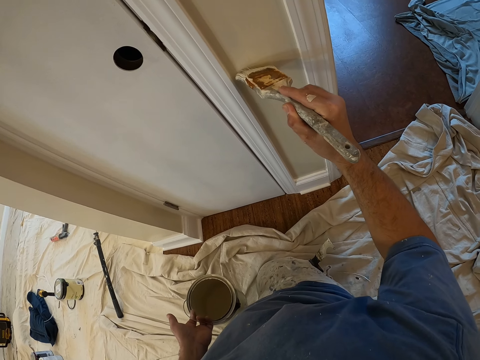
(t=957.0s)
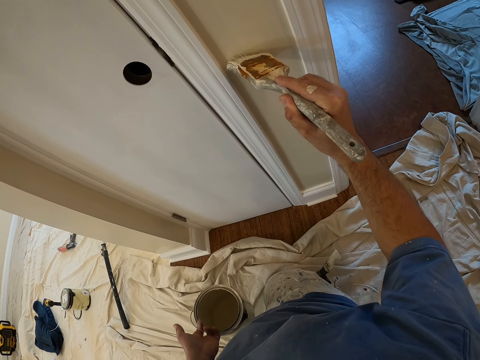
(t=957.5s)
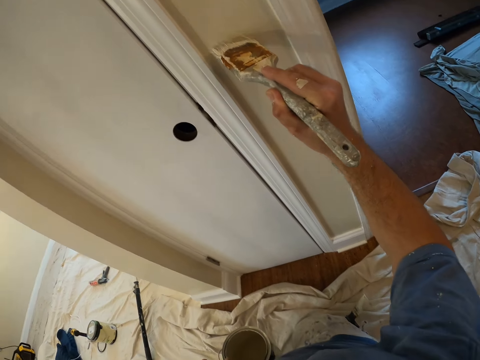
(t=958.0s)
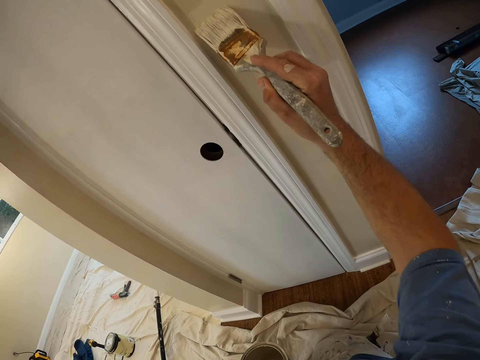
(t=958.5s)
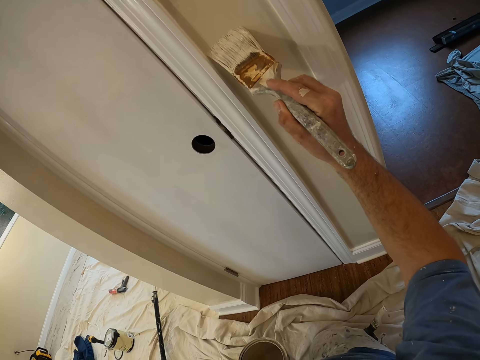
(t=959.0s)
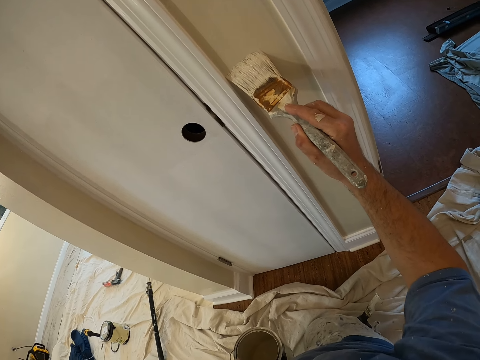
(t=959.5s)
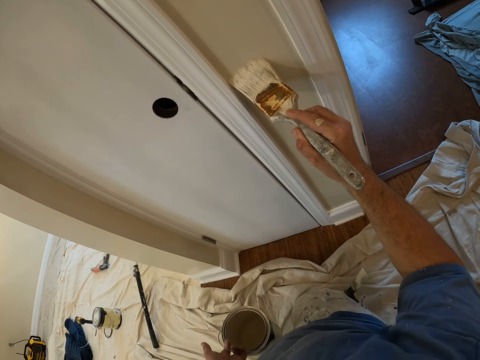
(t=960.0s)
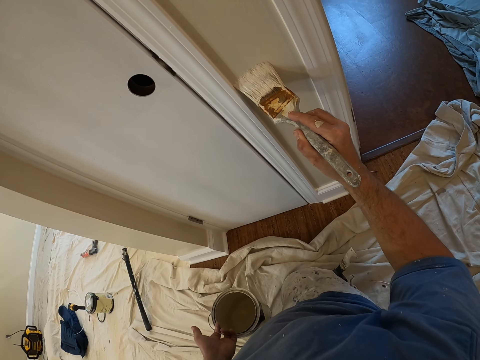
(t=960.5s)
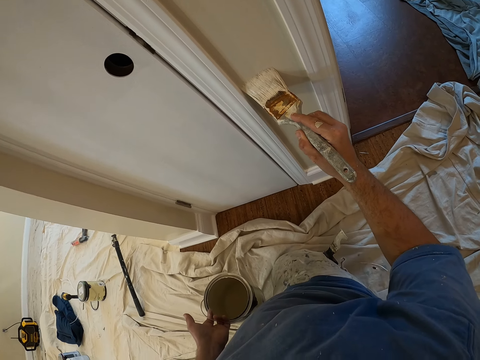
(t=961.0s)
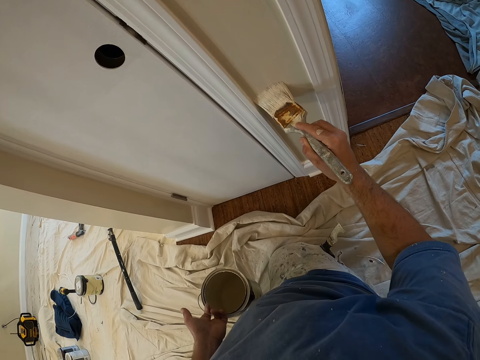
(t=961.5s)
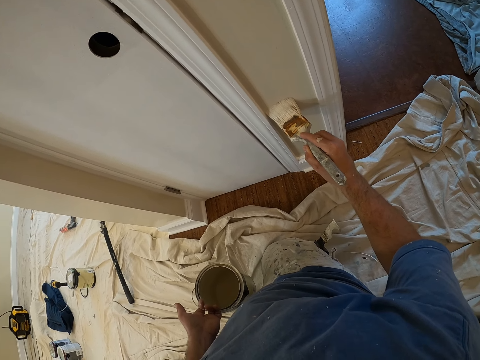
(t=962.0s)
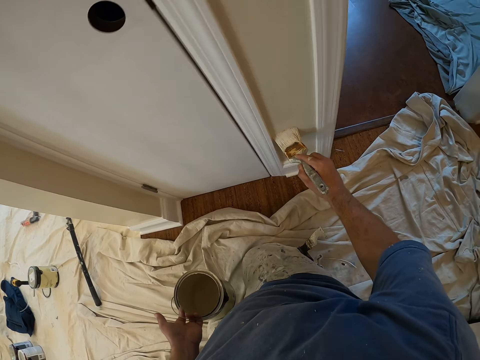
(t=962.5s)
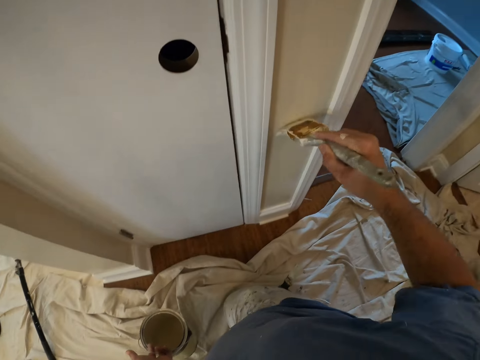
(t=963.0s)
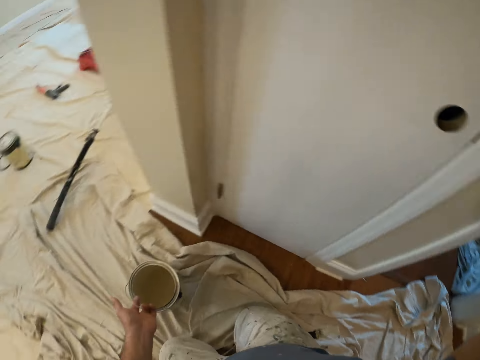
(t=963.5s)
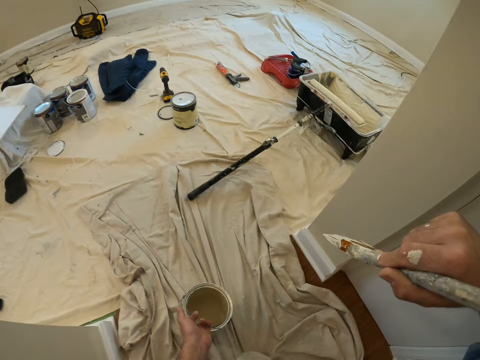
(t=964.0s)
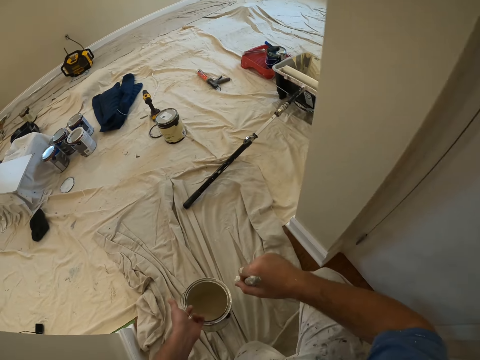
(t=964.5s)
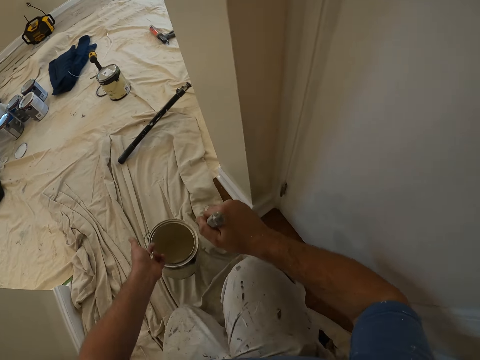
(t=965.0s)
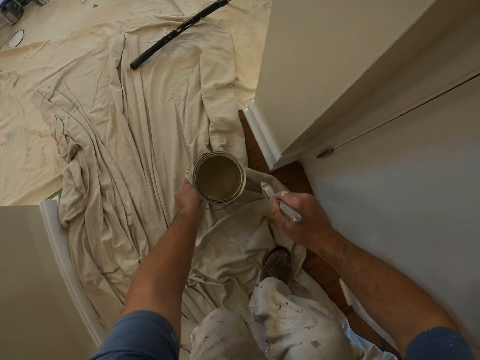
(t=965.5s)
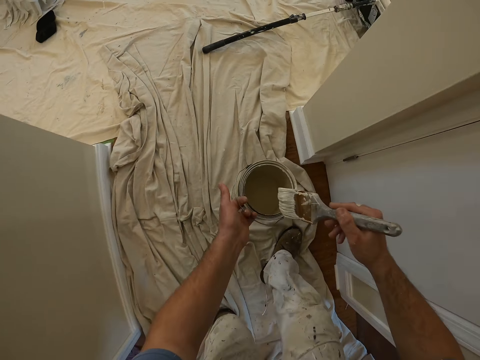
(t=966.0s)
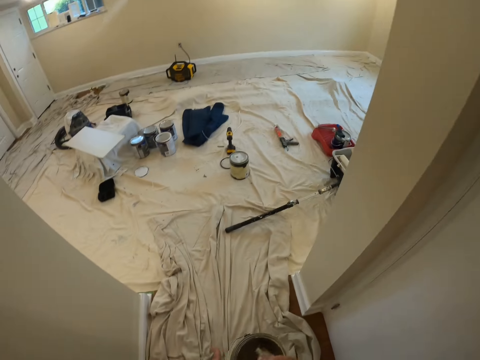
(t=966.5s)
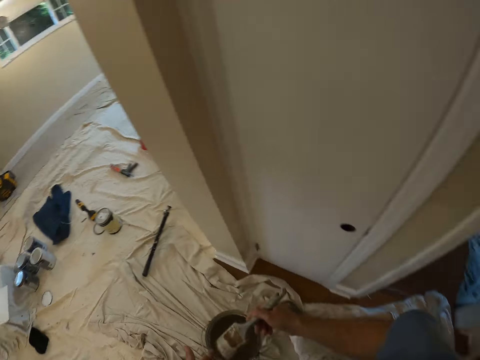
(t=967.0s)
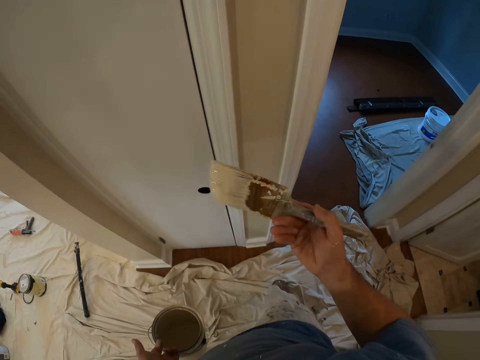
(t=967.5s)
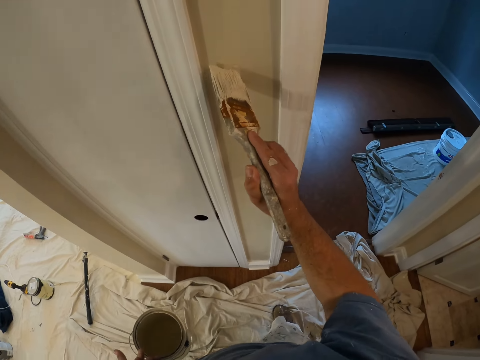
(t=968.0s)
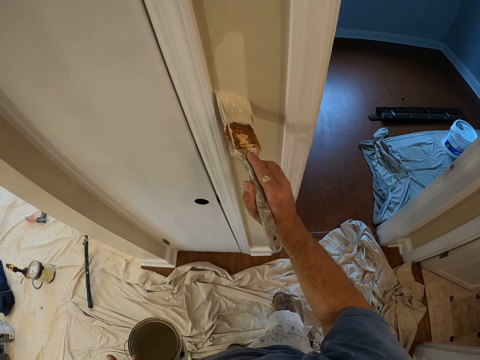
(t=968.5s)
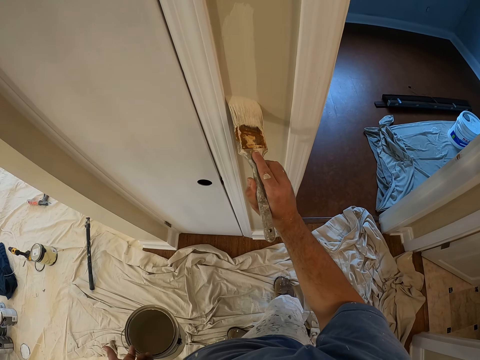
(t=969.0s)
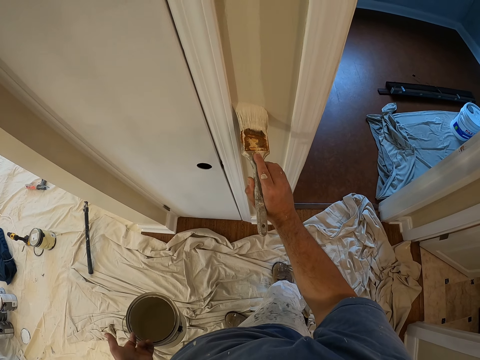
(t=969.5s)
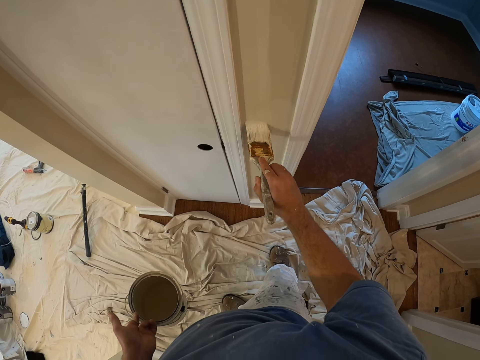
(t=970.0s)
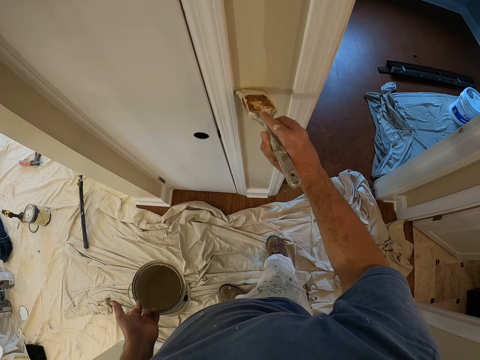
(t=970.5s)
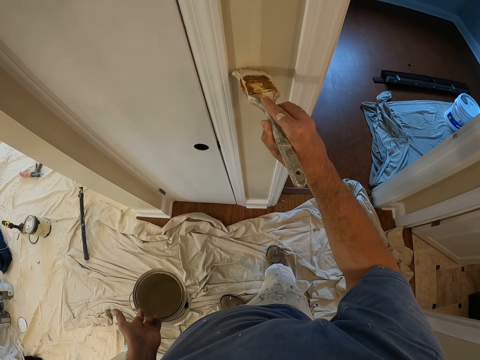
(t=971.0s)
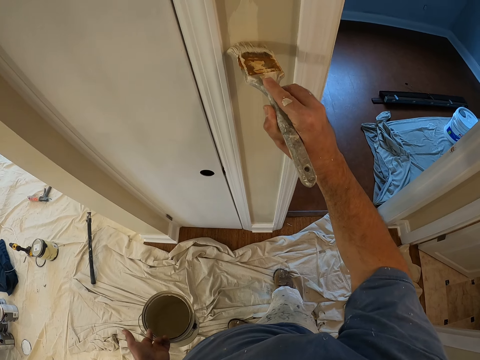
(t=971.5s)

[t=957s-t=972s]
The camera wearer drops the bucket of paint. He stands on his feet. He carries the bucket of paint. He dips the paint brush into the bucket of paint. He continues to paint the wall.

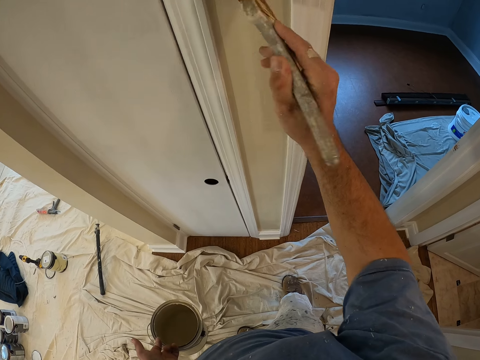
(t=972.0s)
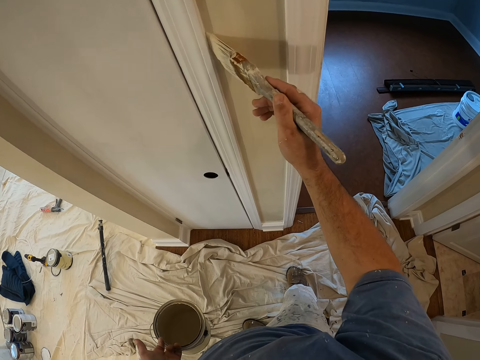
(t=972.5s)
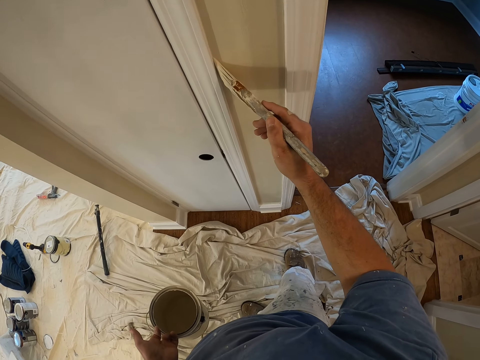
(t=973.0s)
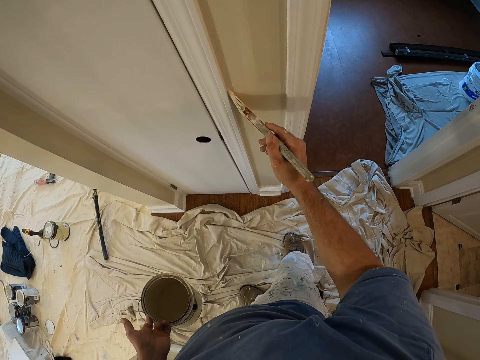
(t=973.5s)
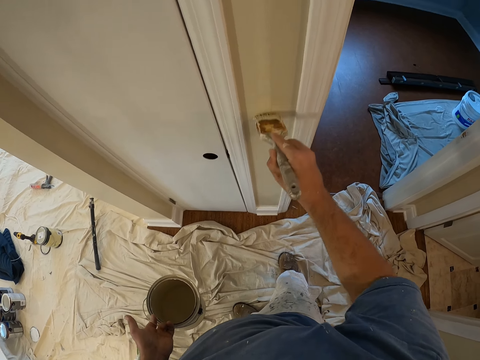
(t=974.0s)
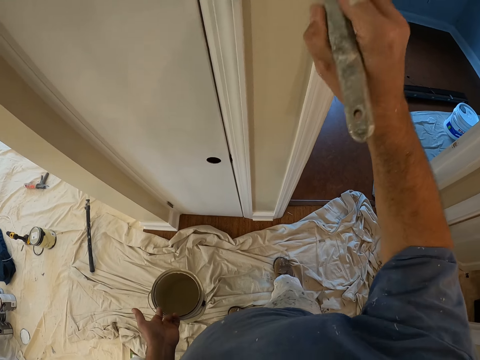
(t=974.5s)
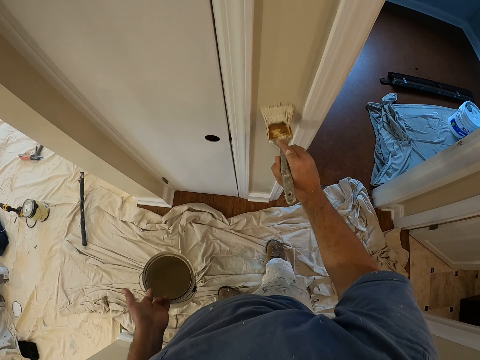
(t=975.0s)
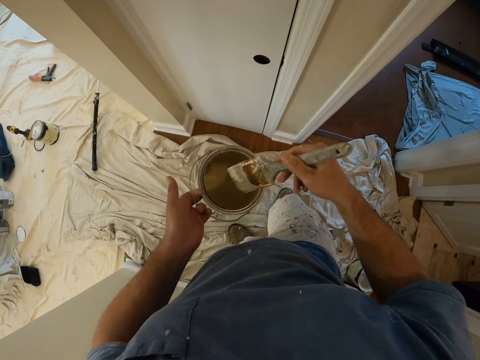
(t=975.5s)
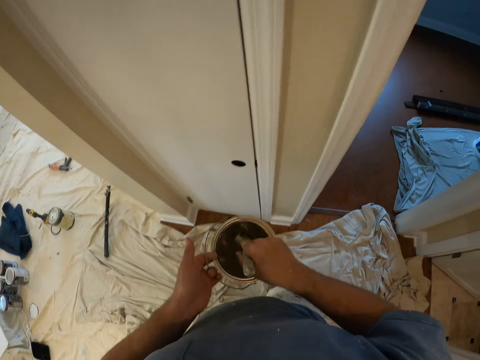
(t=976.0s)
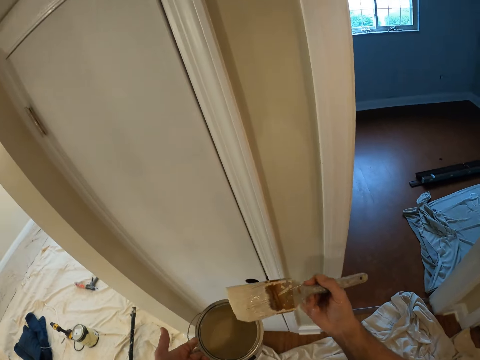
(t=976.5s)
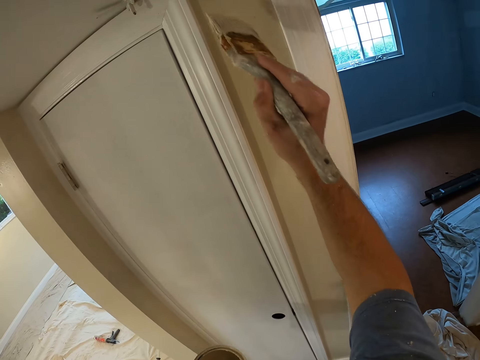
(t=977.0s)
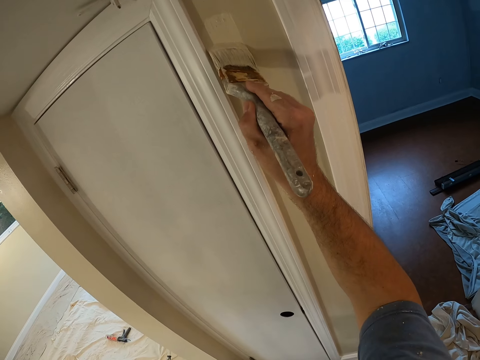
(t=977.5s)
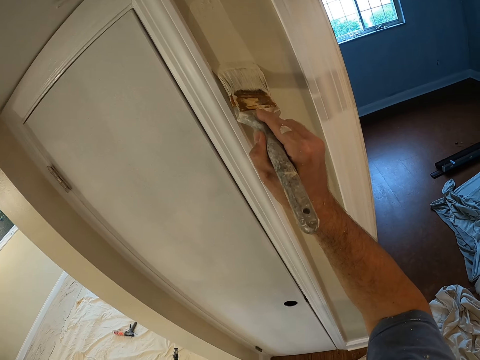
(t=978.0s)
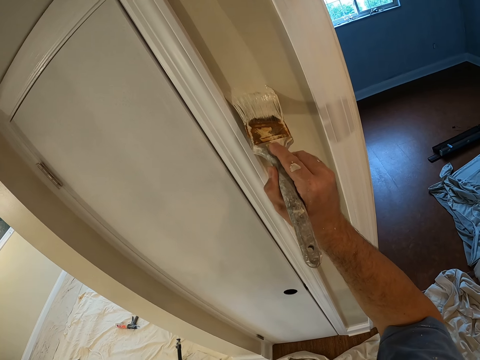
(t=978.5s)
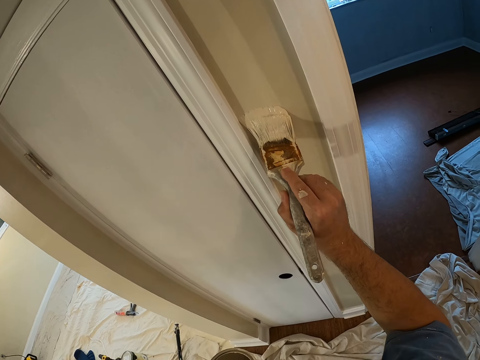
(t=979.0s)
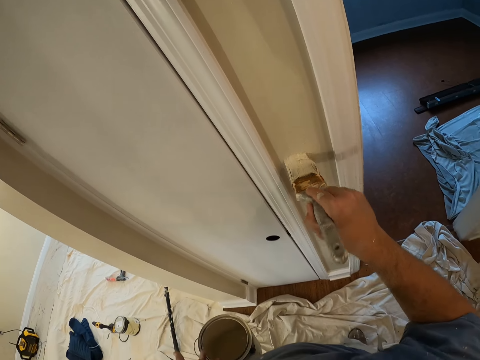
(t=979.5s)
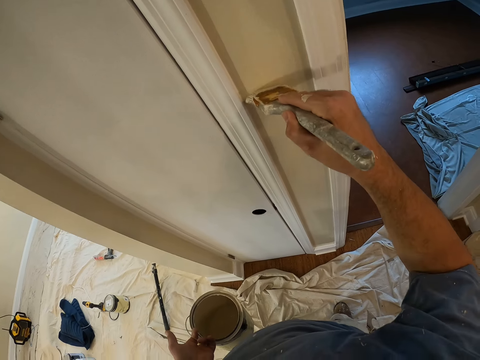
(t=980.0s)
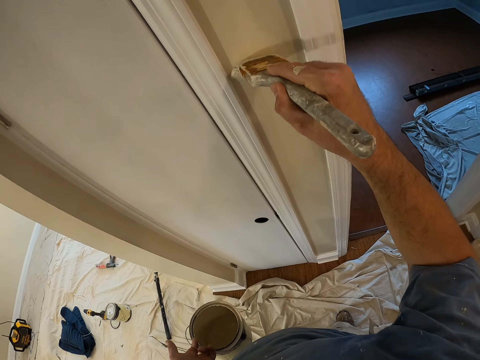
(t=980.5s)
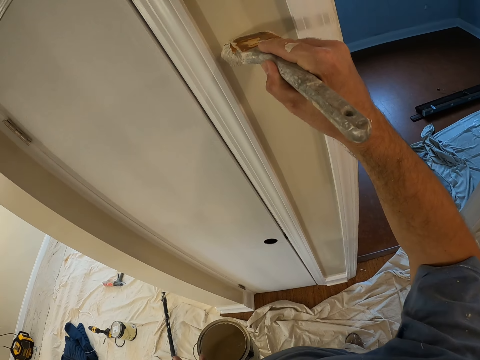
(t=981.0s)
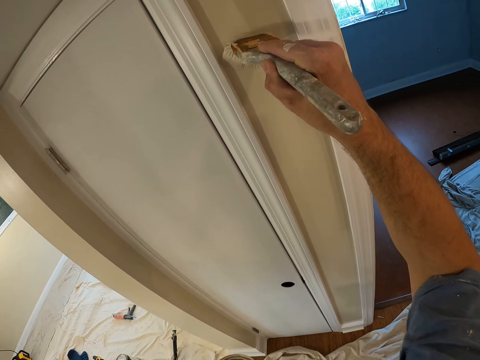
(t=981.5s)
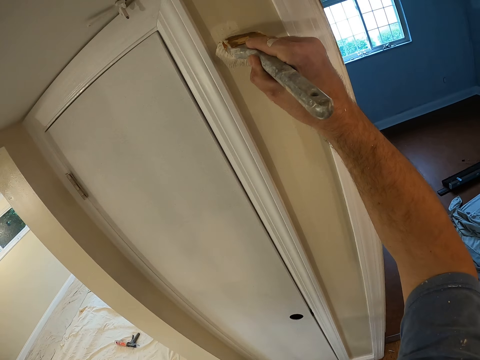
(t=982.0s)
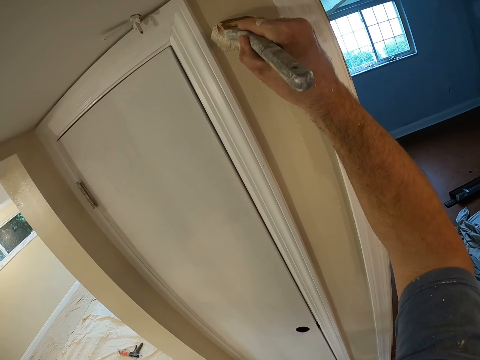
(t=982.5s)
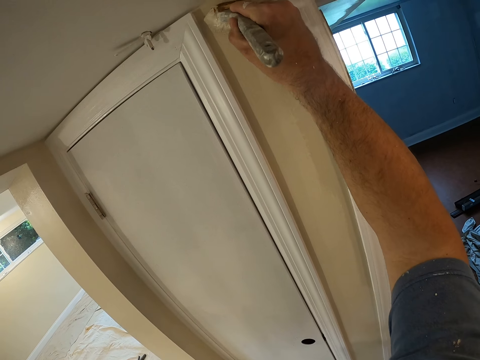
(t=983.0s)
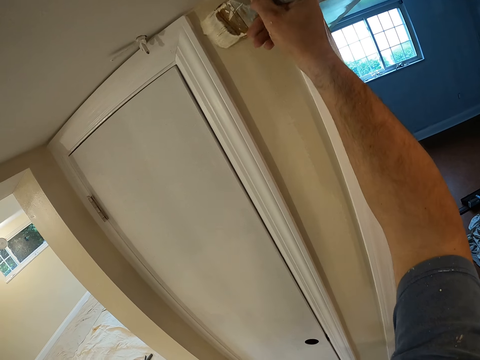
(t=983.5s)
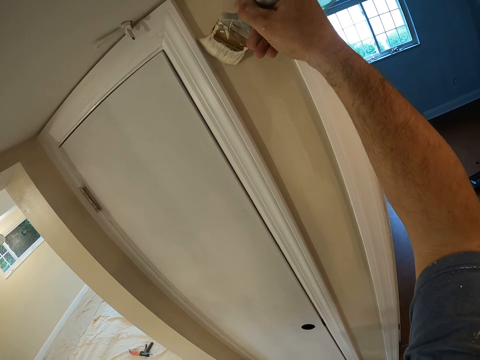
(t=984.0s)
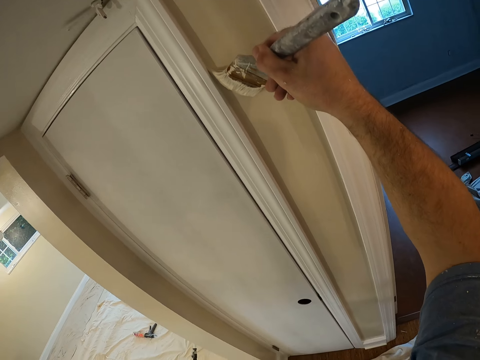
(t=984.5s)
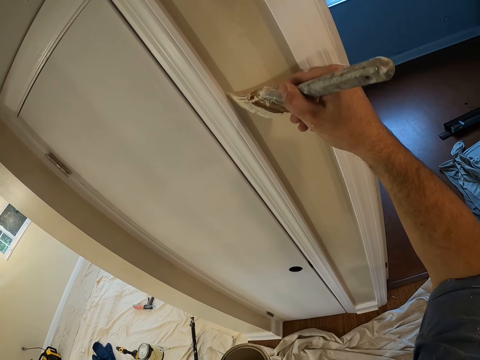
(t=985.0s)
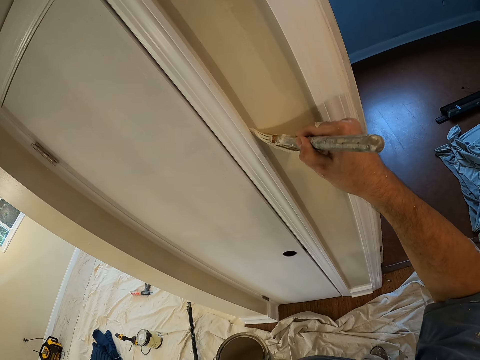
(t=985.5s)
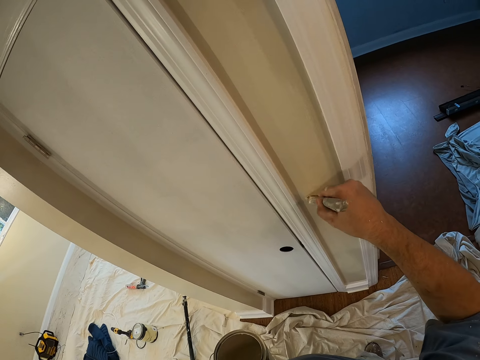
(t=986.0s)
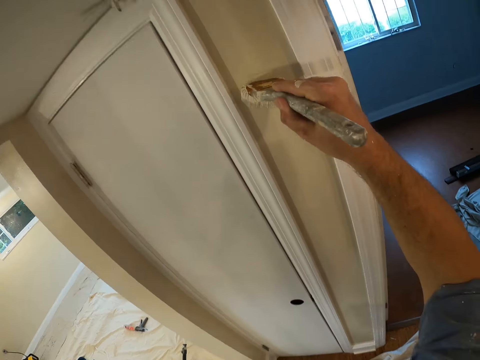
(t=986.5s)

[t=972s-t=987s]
The camera wearer dips the paint brush into the bucket of paint. They continue to paint the wall.
